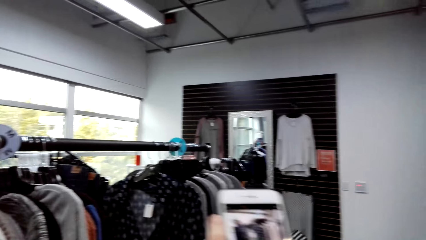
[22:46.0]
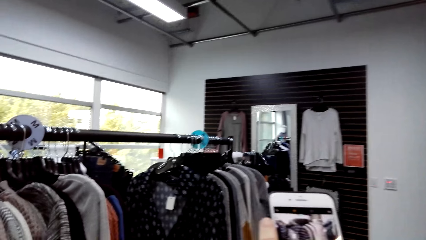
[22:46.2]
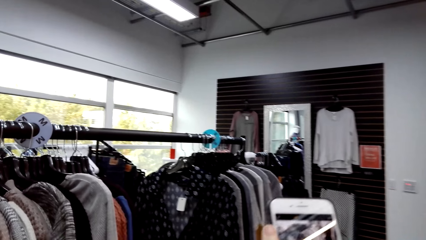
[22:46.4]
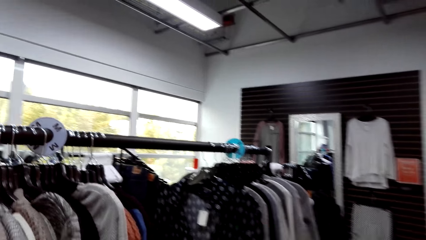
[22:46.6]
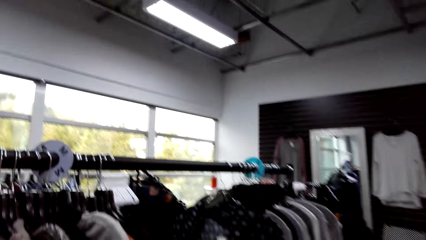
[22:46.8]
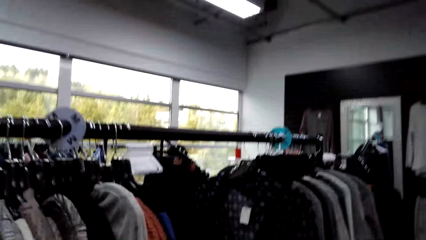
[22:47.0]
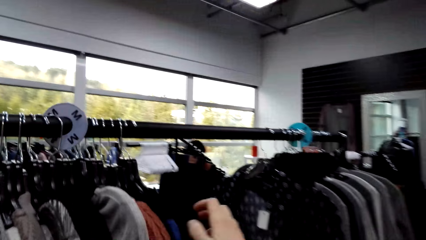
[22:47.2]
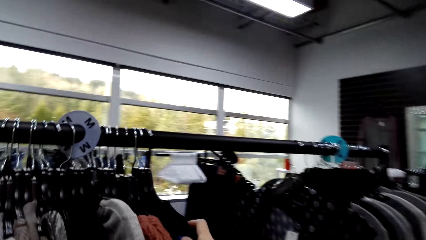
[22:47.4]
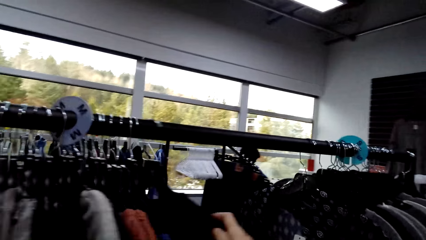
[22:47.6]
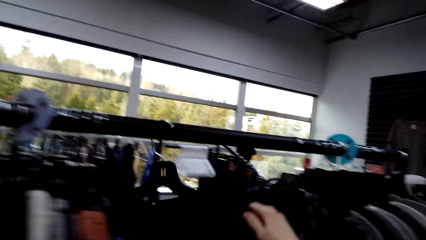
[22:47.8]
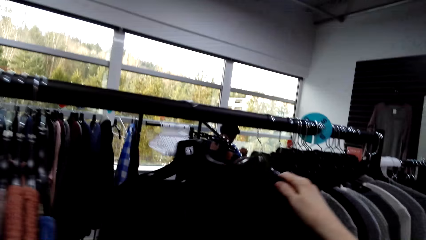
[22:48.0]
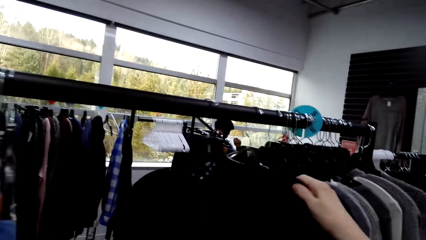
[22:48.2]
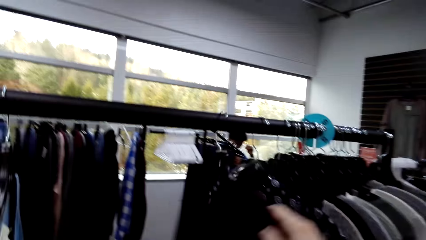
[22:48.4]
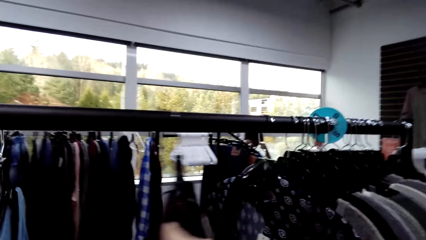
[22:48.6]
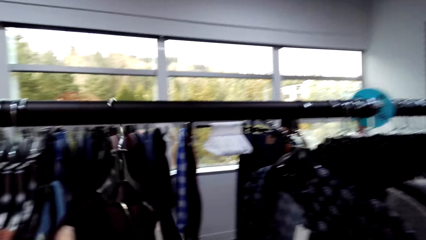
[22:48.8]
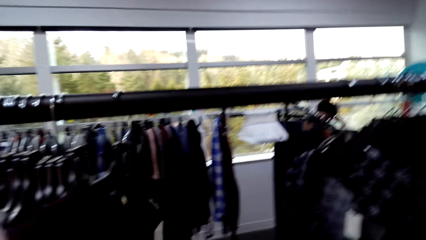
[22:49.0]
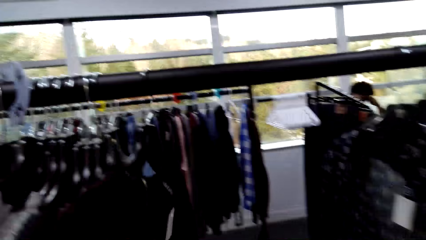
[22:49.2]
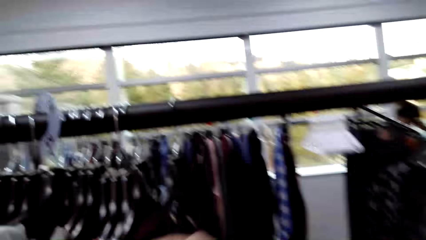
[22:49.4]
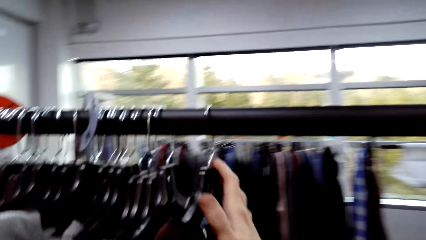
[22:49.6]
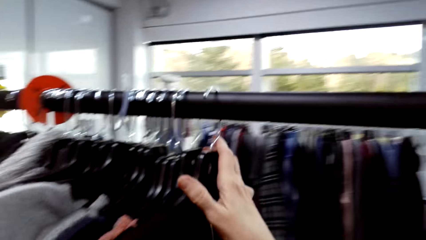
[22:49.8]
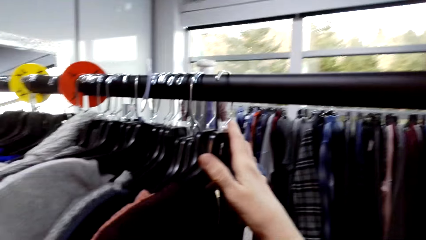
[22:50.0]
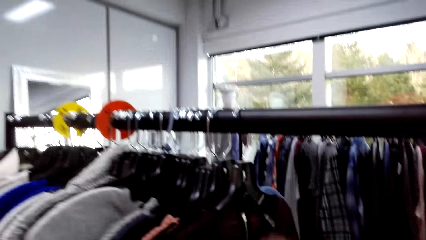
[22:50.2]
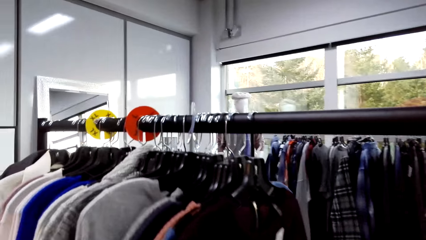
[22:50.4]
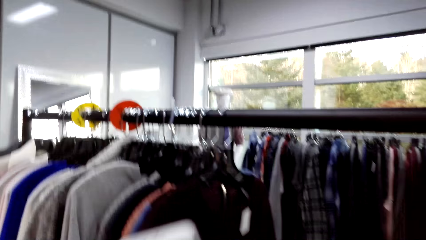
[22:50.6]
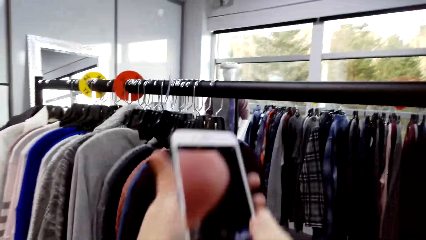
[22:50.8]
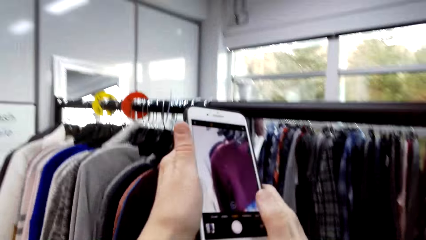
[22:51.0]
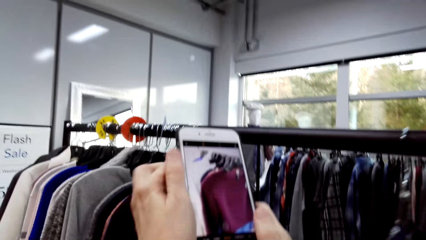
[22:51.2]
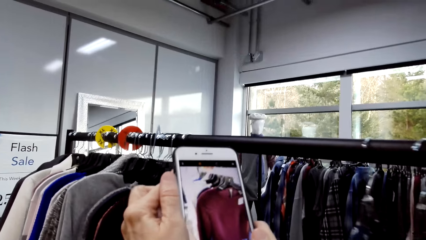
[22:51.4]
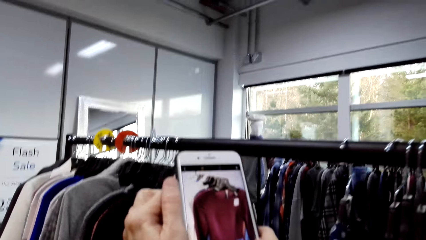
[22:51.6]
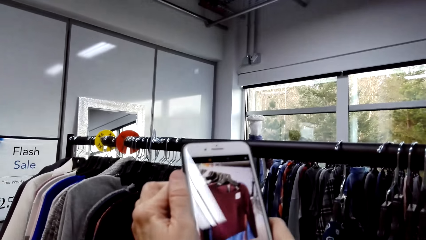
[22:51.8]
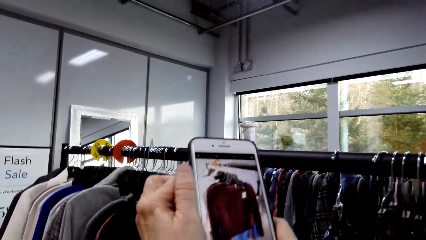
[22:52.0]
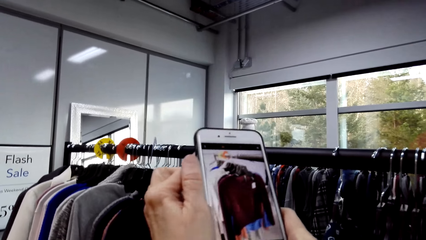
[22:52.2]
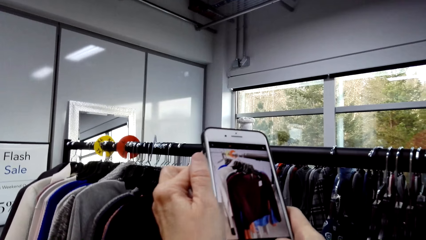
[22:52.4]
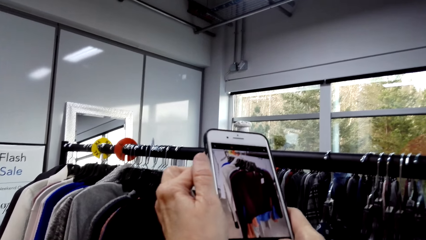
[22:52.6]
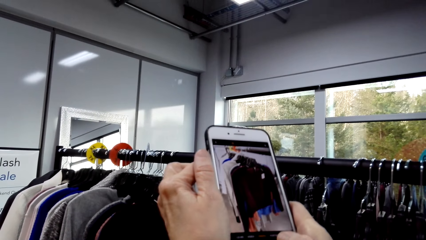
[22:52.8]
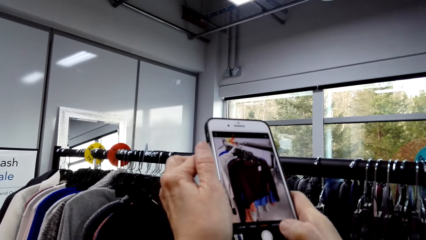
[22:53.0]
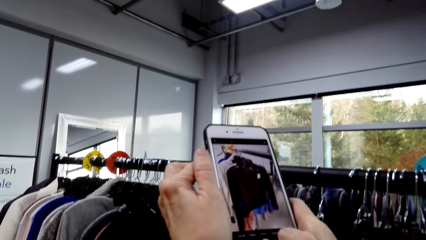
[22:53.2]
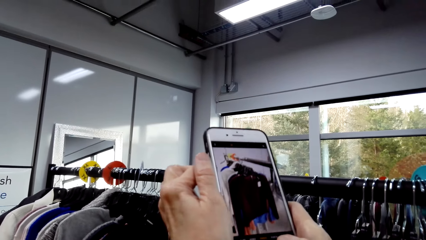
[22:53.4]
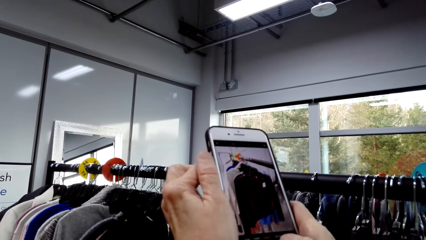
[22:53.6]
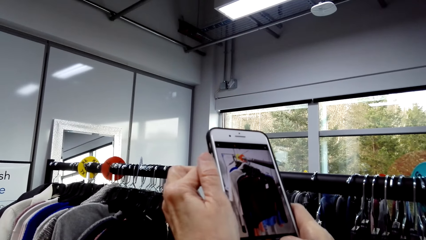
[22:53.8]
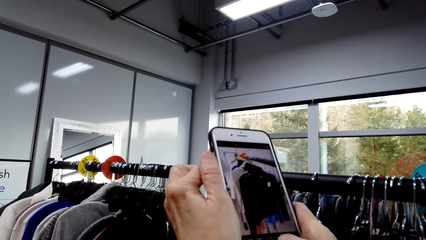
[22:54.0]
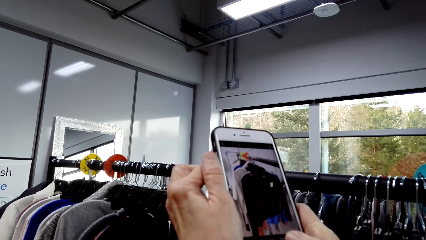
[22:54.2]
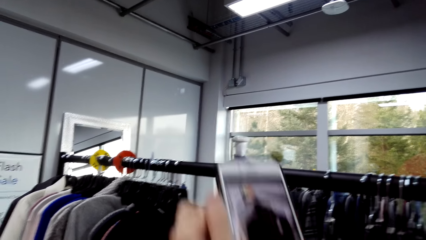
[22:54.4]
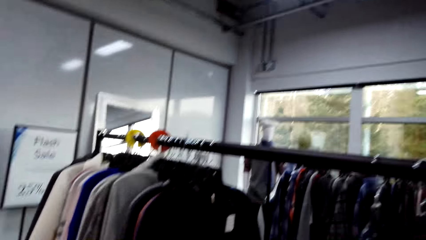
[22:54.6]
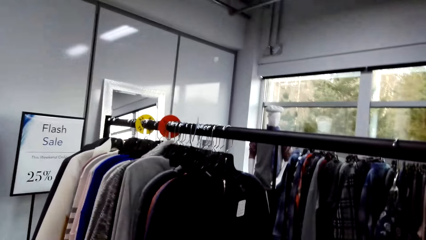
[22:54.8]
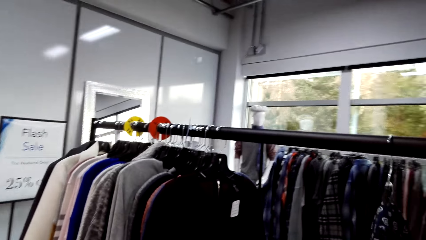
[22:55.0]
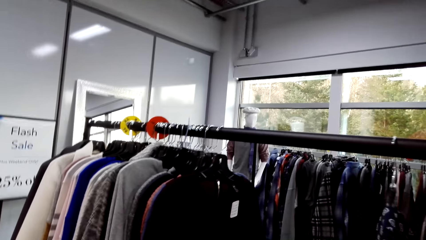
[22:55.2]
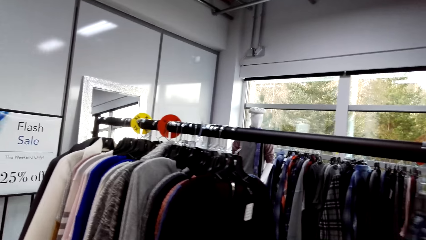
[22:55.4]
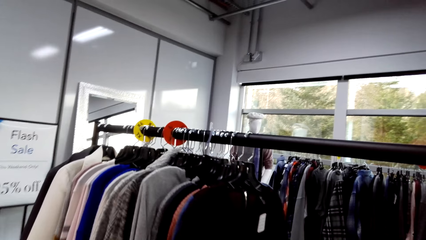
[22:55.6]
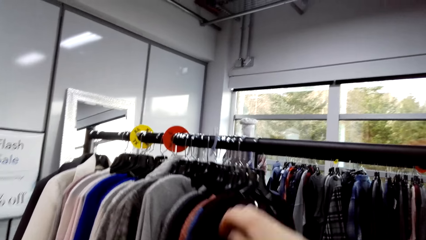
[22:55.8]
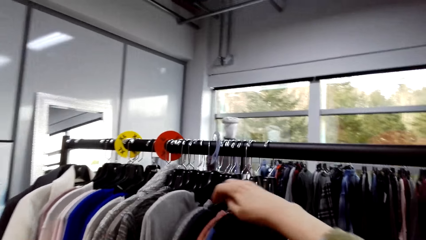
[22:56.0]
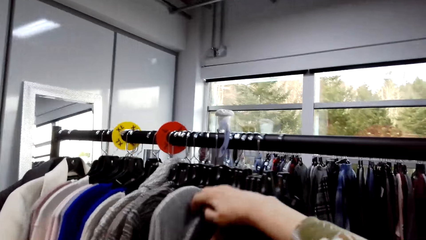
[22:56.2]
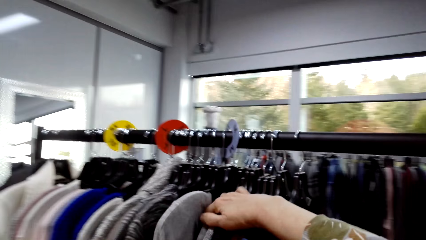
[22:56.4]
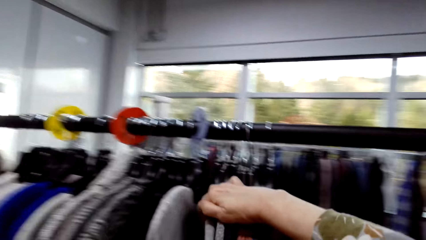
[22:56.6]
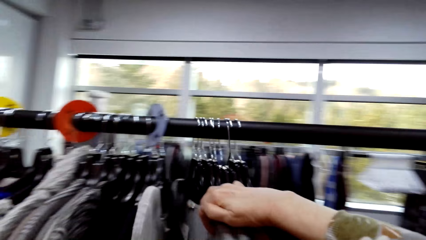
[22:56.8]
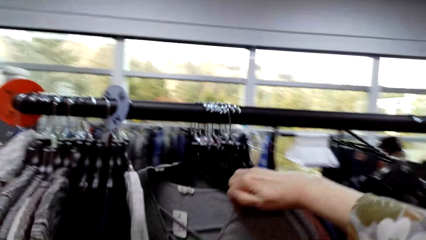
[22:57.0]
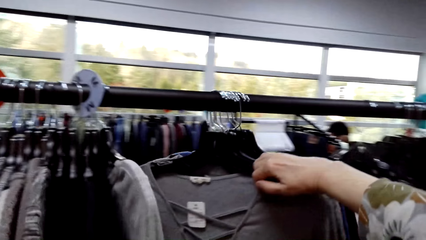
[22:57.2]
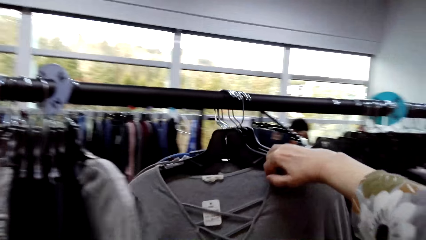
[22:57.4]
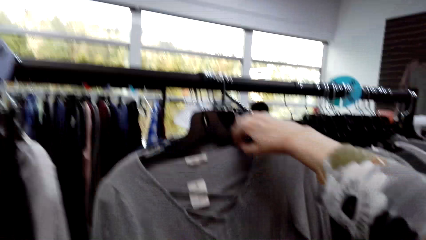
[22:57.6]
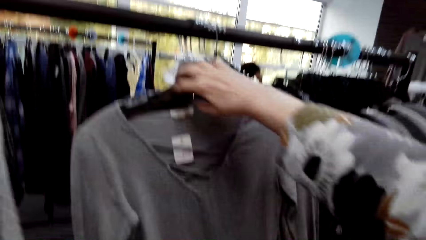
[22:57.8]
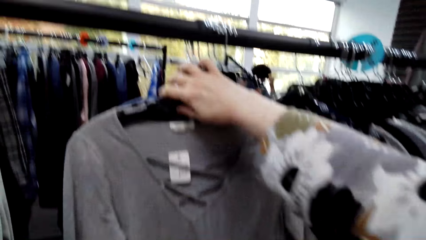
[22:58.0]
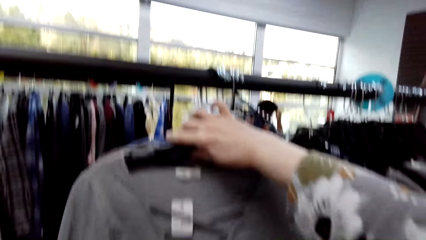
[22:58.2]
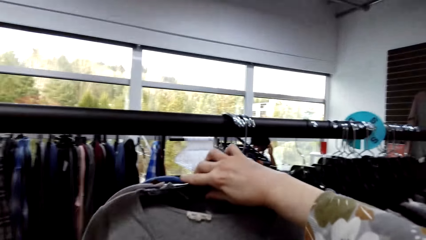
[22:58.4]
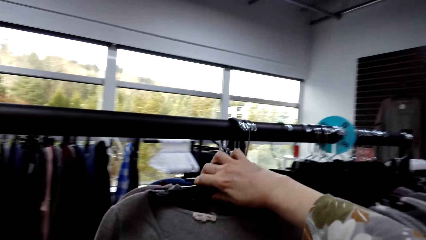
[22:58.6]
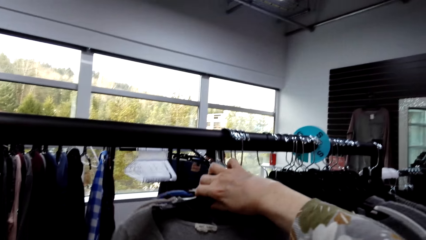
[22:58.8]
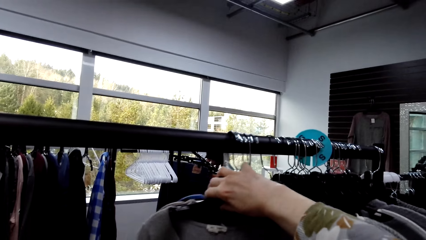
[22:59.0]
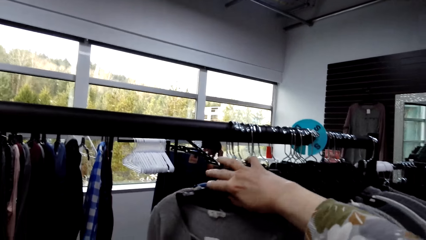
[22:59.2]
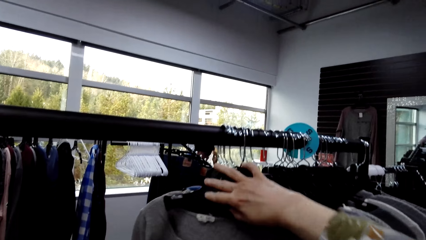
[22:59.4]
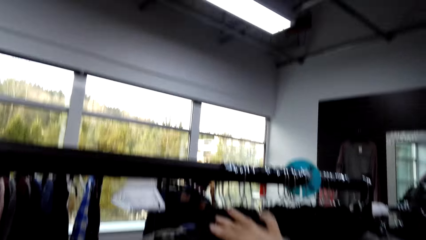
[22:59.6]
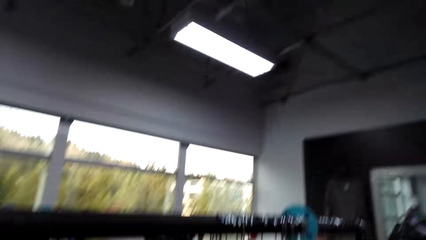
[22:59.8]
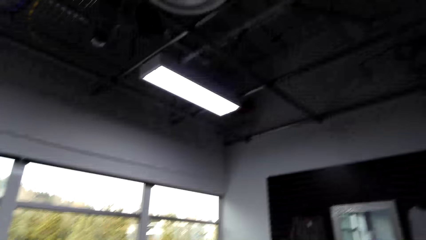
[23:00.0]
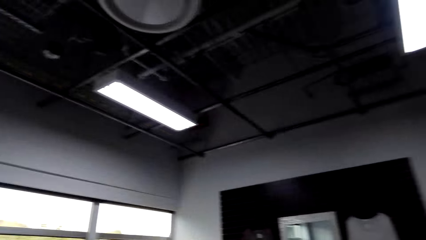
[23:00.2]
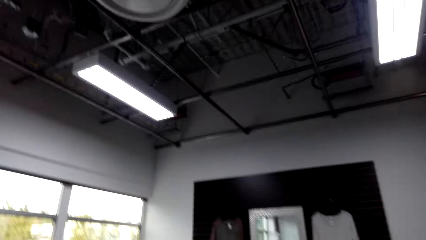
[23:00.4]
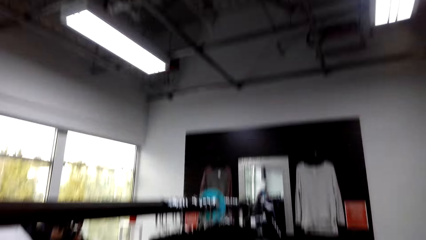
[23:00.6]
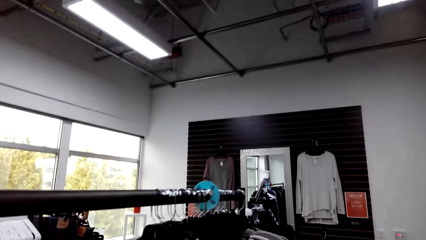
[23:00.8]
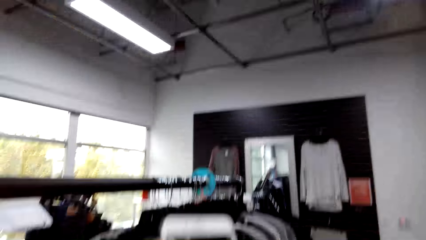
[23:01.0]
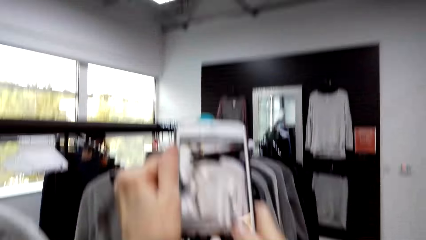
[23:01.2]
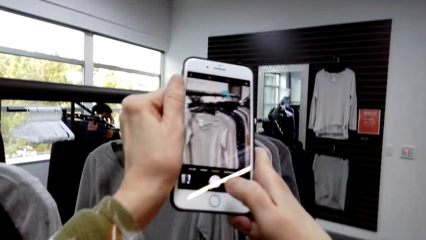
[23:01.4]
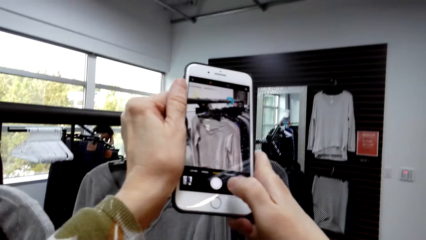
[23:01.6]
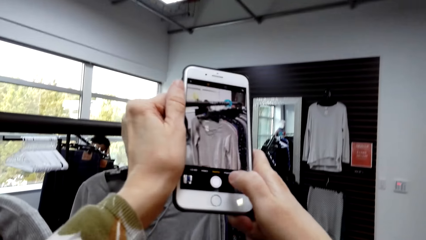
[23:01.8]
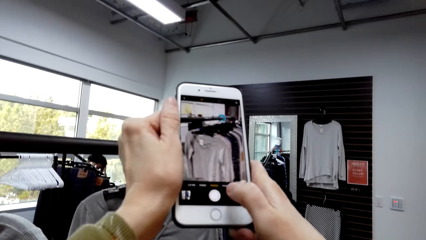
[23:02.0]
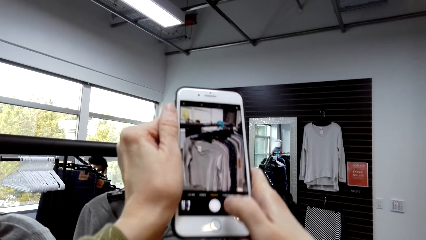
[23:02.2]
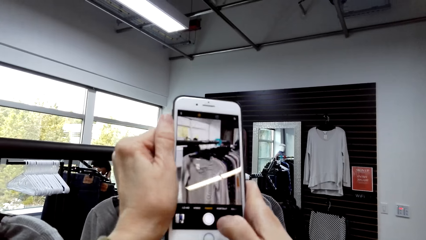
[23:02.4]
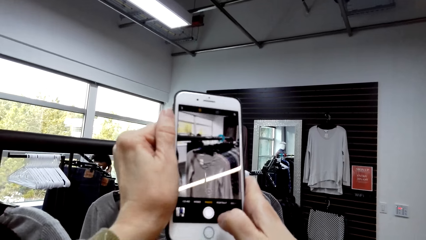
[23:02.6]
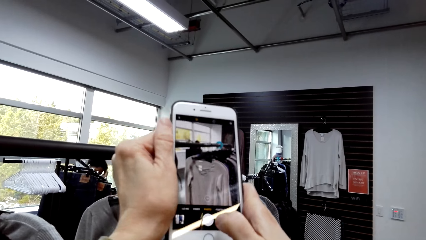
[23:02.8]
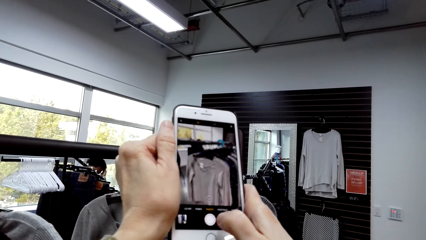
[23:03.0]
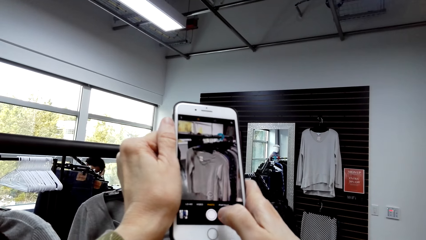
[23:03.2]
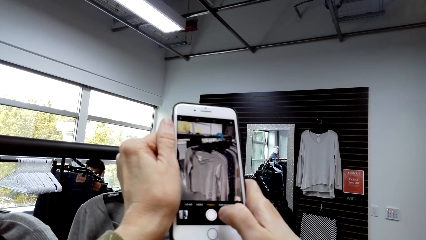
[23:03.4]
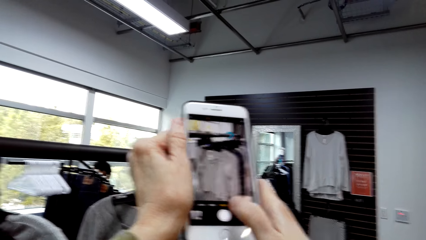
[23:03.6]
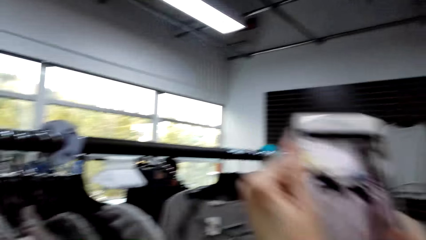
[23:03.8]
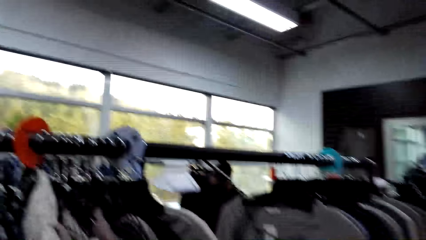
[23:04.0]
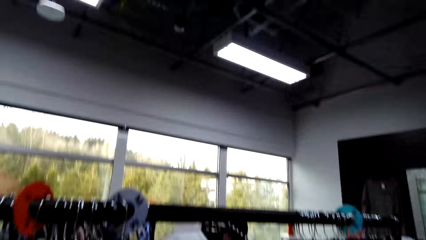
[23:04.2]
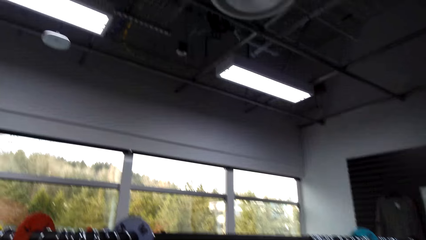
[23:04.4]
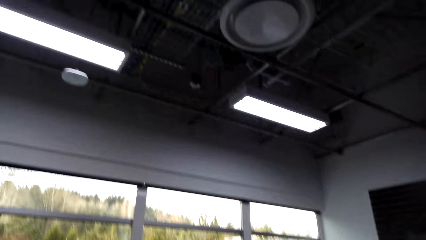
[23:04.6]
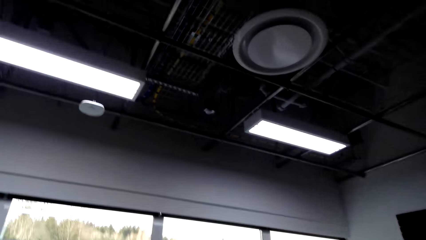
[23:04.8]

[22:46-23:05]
The camera wearer moves a dress on a hanger back and forth on the cloth rack. They take a picture of the dress on the hanger inside the cloth store. They move a grey dress on the stand. They look around. They take a picture of the sweater.
